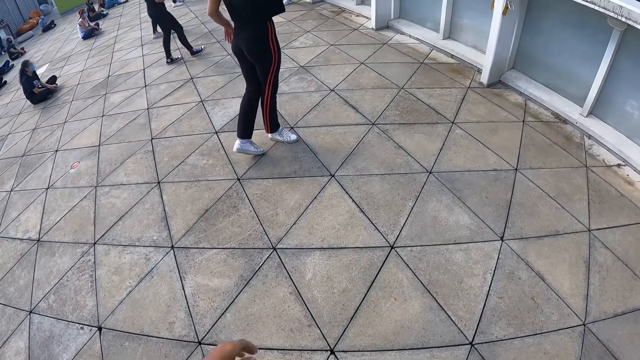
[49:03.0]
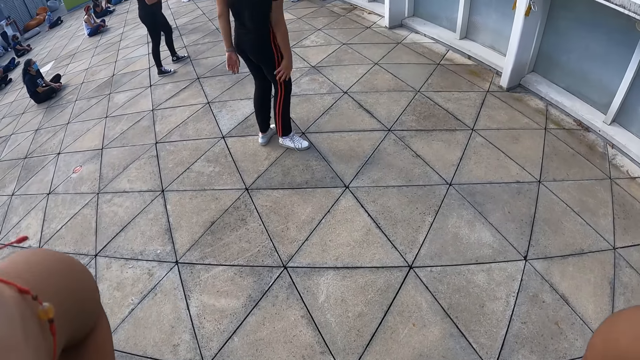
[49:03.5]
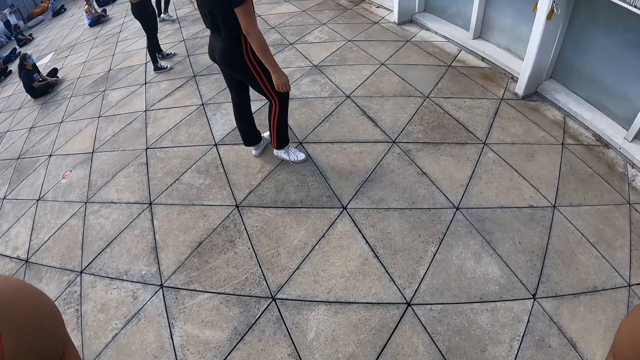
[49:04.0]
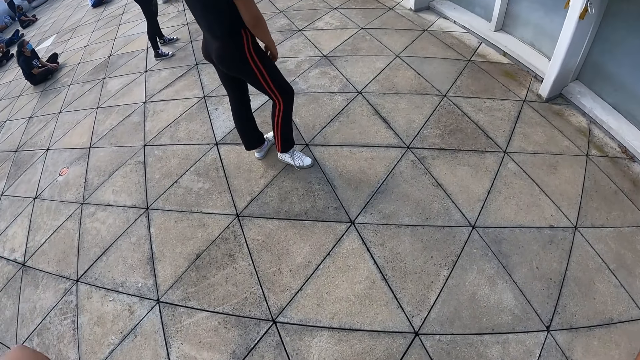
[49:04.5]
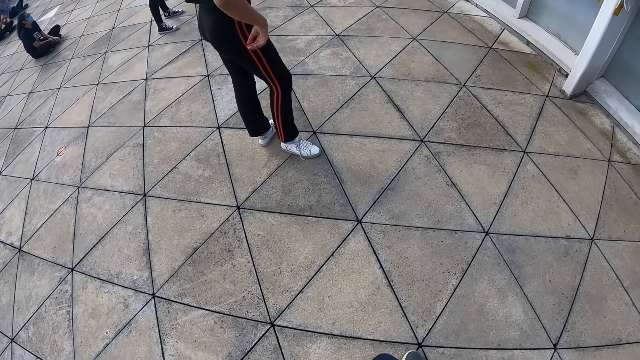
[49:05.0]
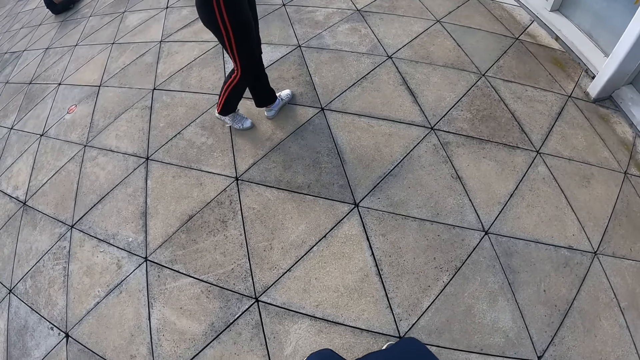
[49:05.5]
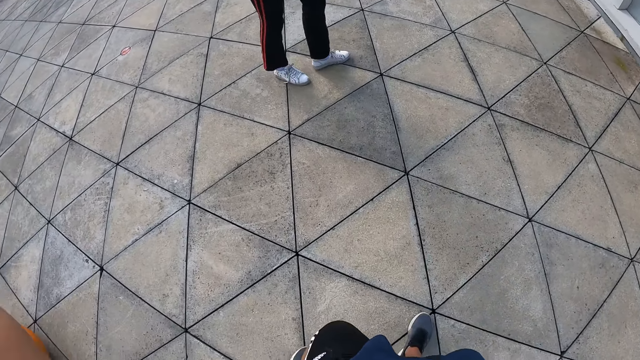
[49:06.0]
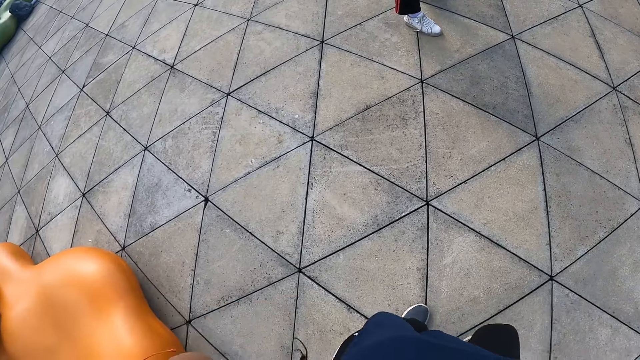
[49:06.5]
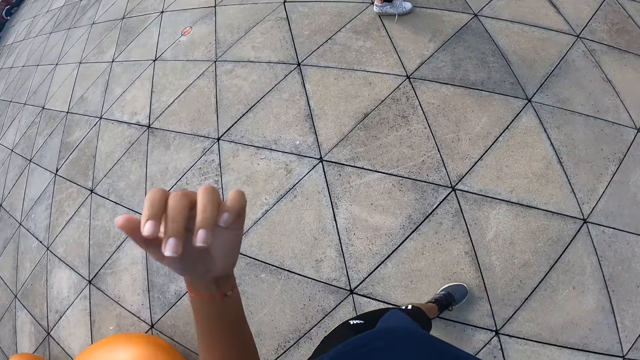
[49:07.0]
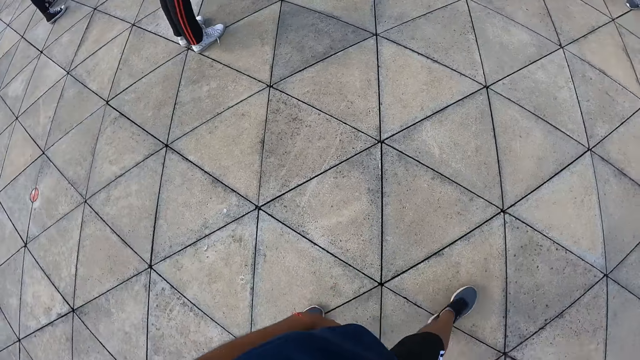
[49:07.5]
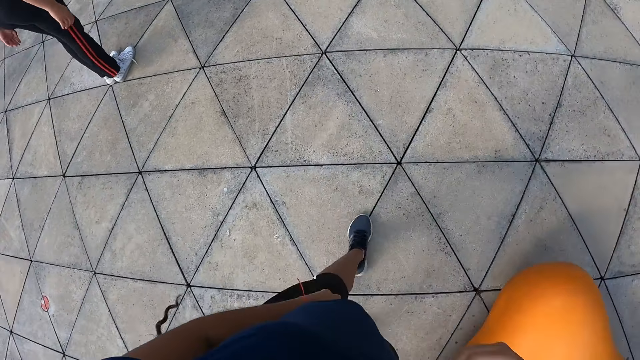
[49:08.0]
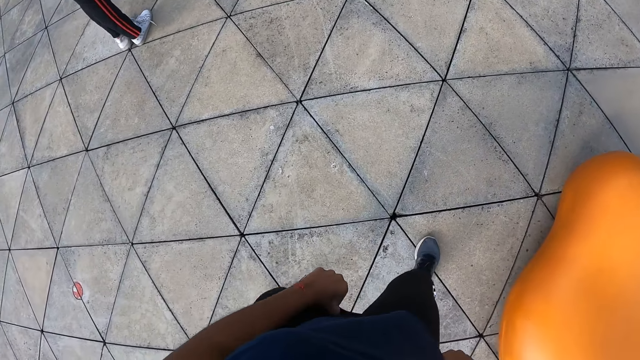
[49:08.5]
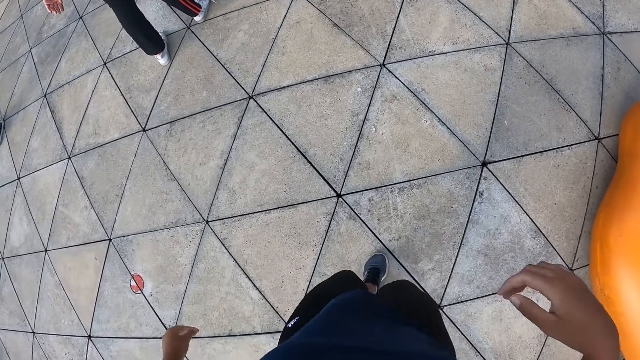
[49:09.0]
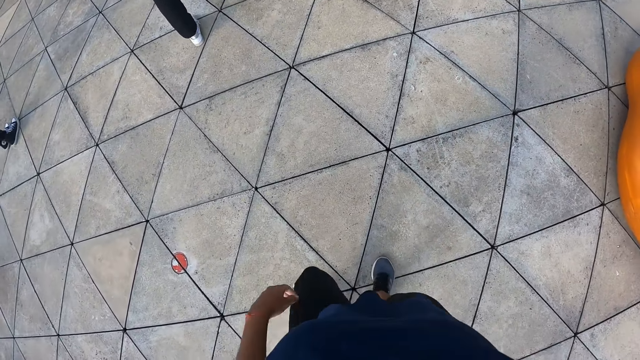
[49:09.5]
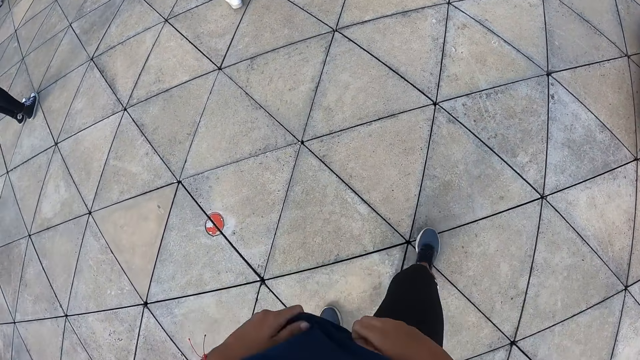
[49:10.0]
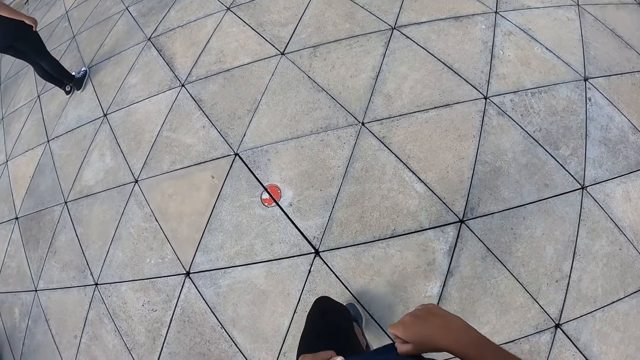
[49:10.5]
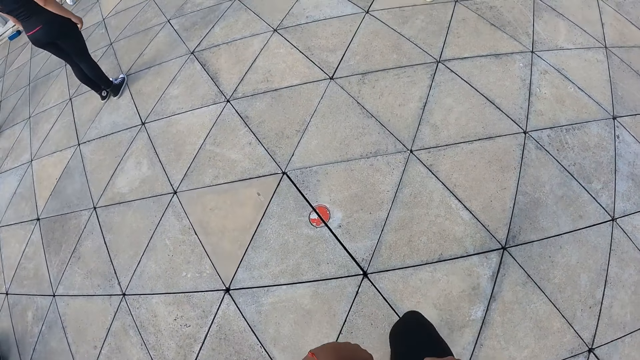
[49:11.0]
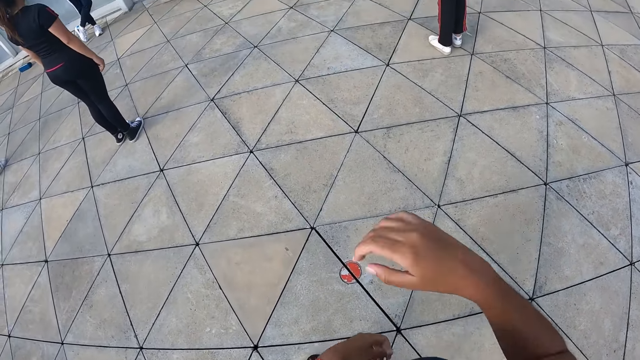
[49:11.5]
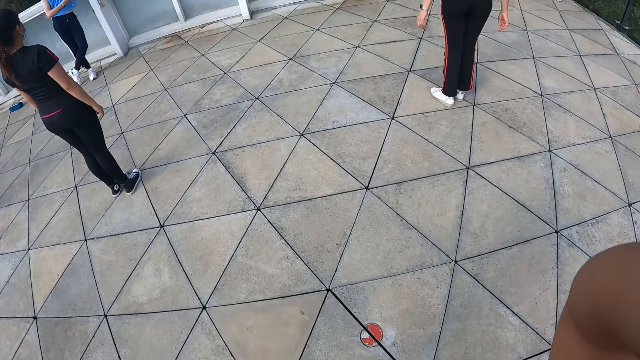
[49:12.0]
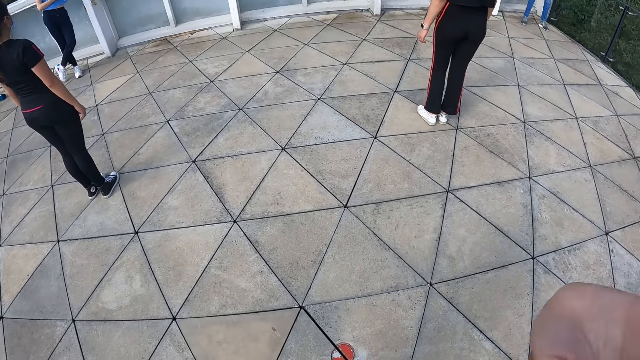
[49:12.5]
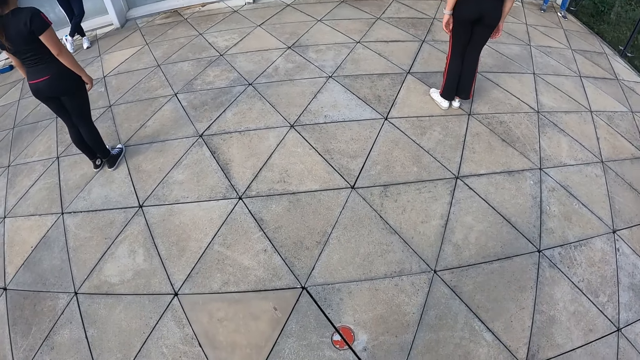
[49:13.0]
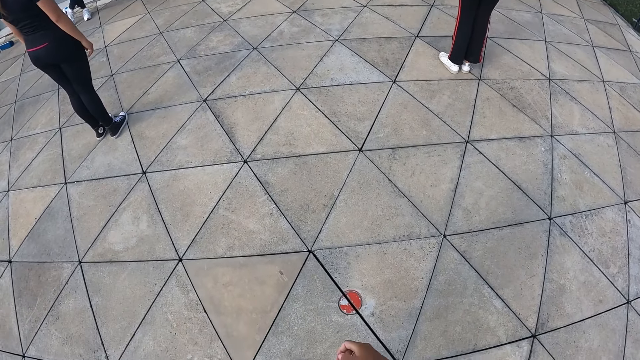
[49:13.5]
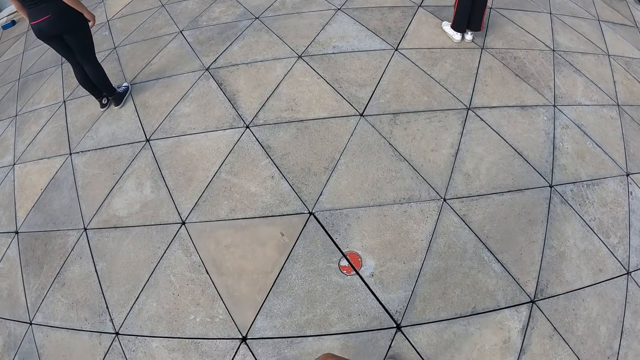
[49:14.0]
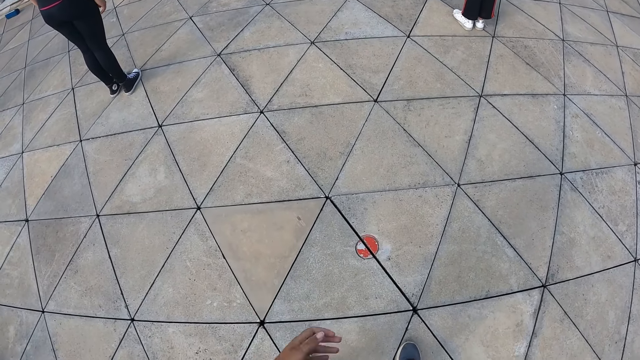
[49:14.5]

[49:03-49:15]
The camera wearer adjusts the camera on the head. She moves around on the floor. She adjusts the camera on her head with her right hand.

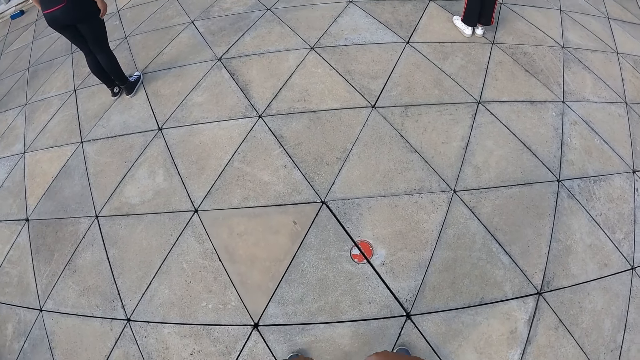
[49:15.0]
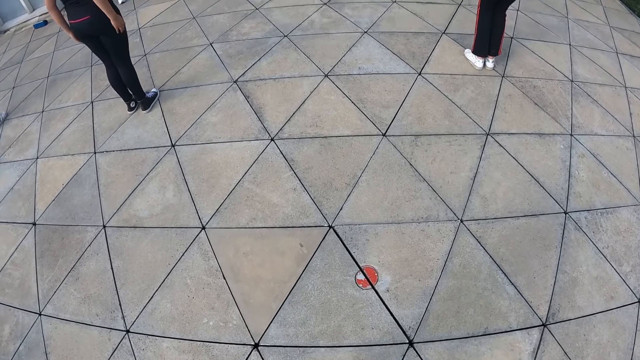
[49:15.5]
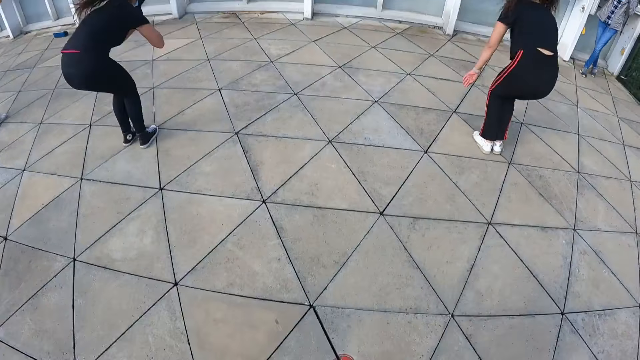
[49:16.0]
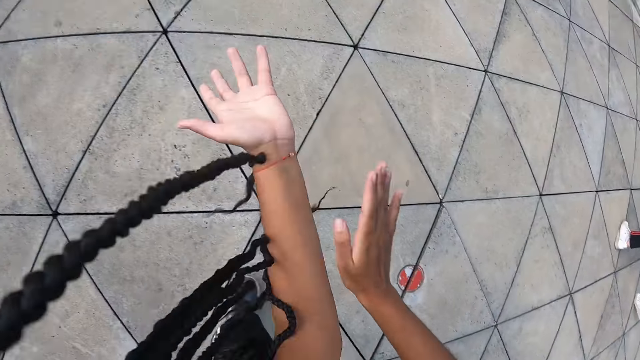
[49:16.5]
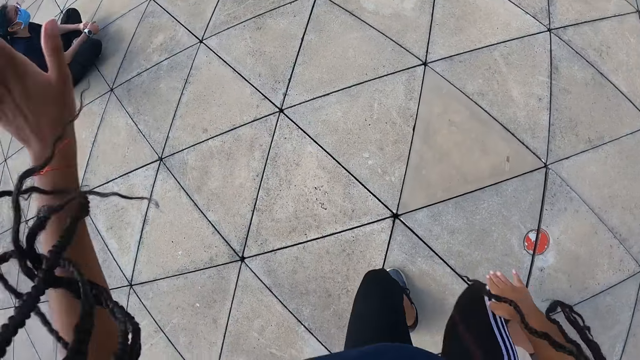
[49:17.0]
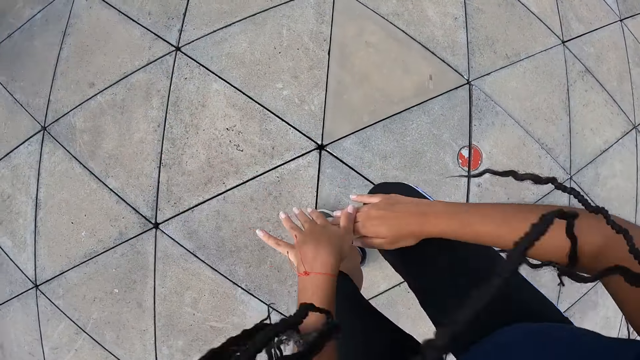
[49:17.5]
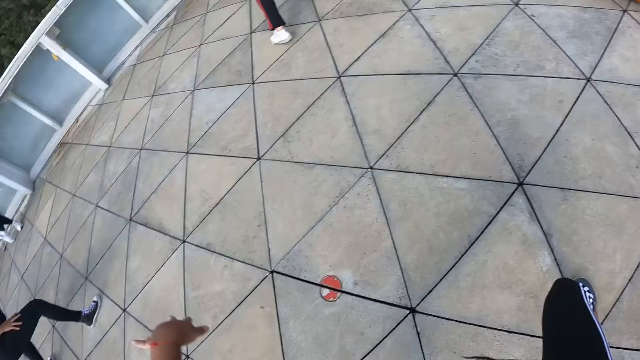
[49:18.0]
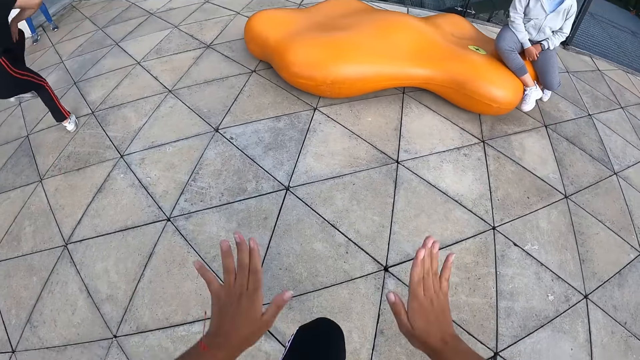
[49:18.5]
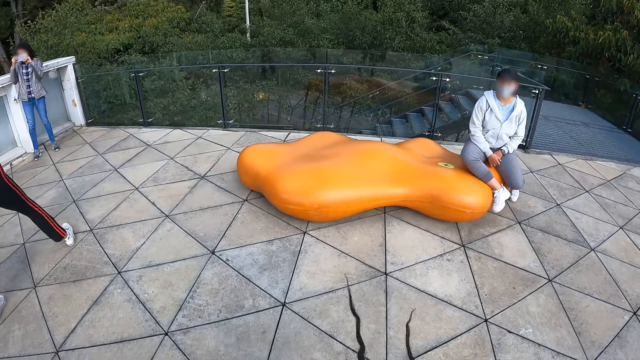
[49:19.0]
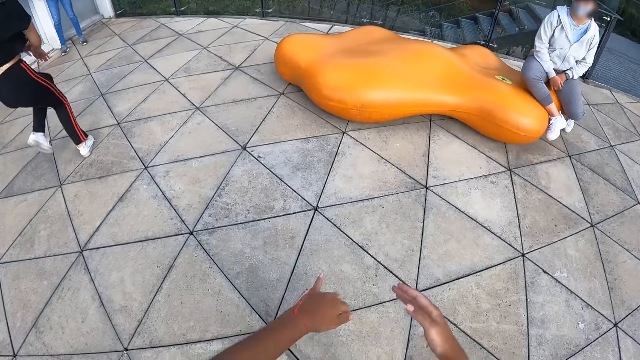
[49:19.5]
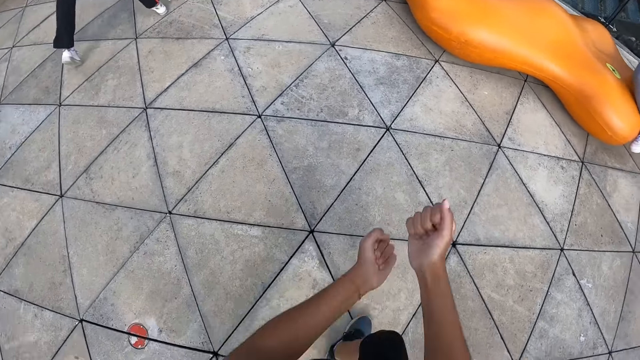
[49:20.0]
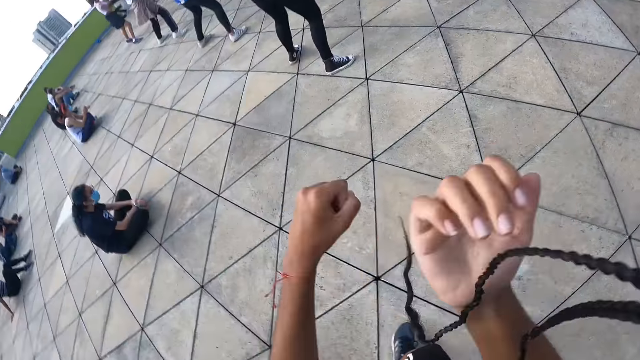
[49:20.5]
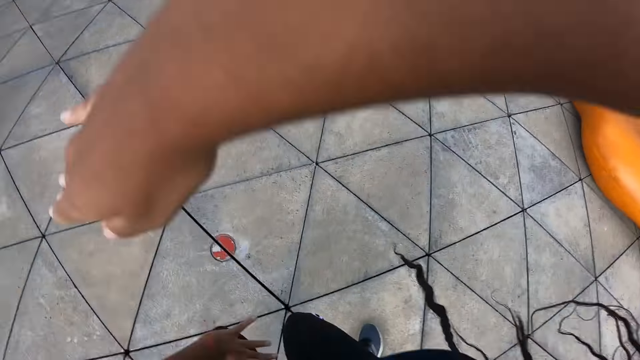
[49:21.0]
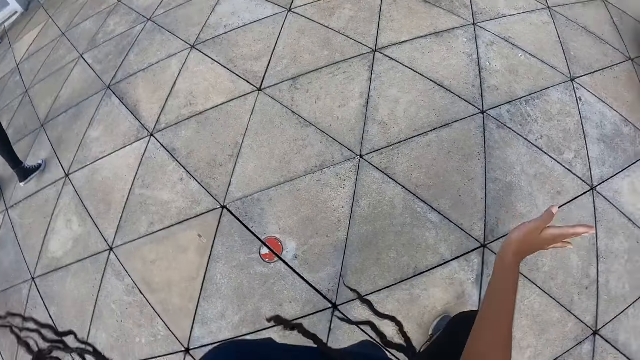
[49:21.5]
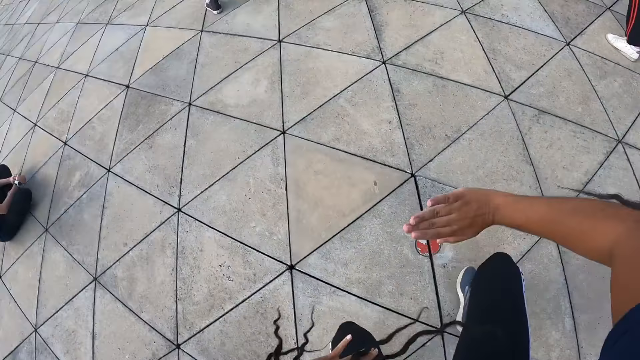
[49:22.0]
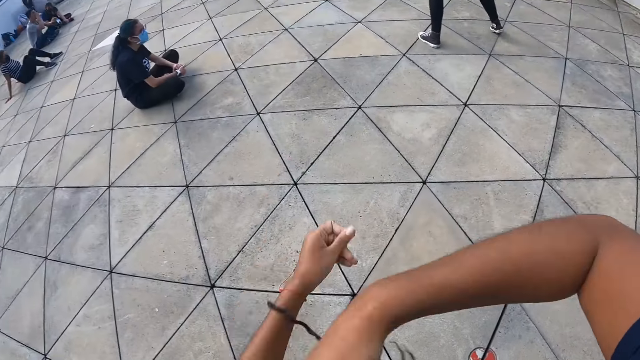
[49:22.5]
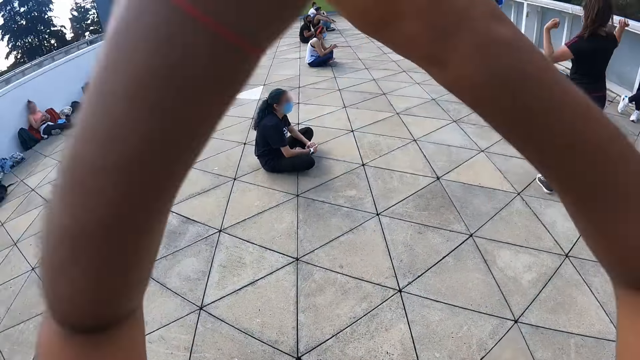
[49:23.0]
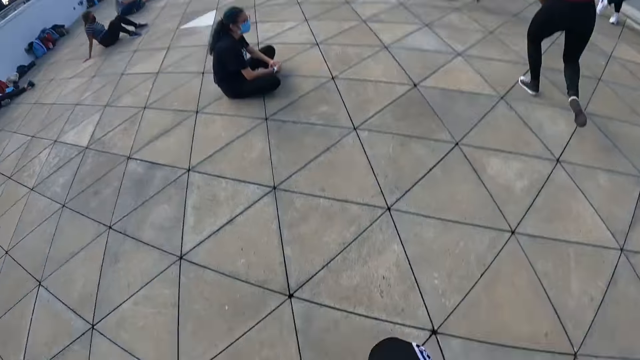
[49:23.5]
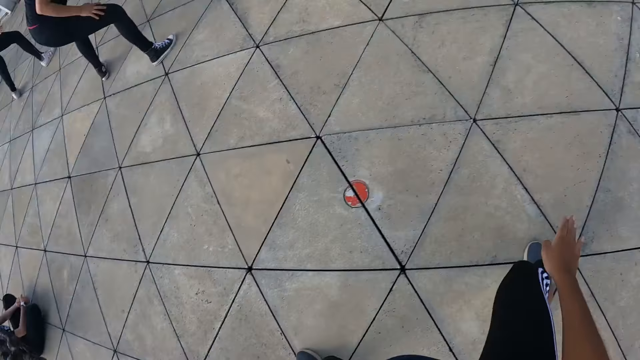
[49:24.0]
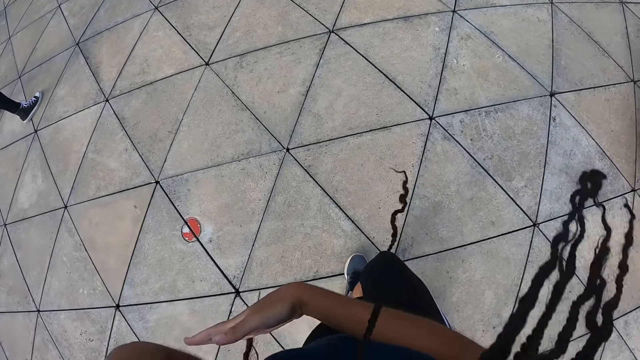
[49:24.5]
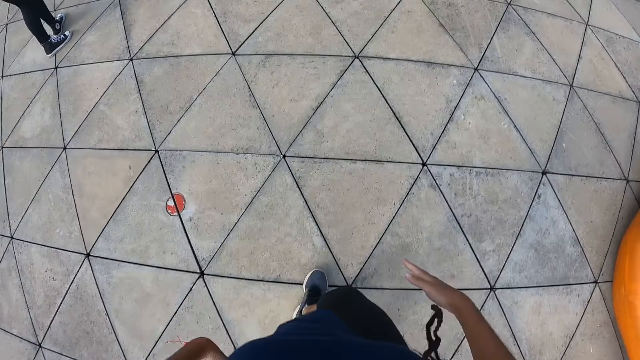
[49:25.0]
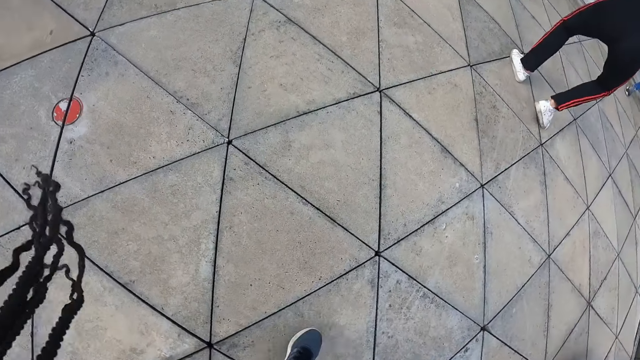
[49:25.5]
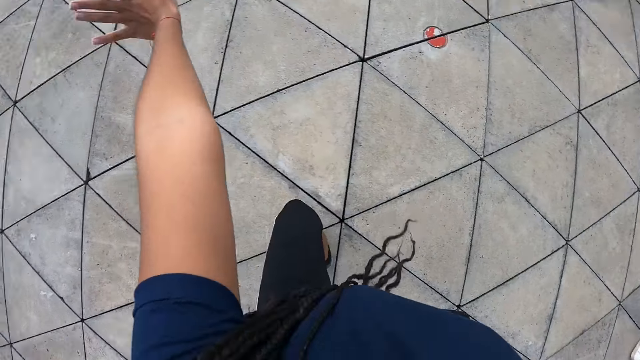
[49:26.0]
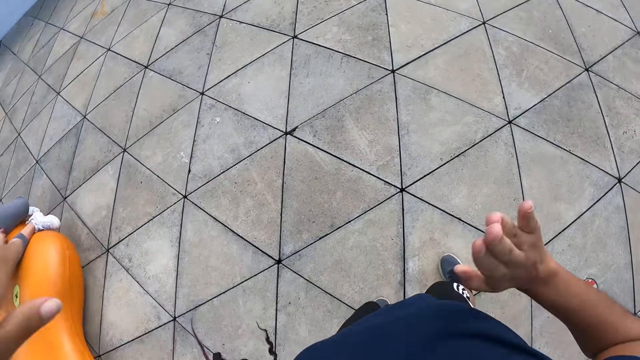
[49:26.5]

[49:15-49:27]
The camera wearer dances outdoors on the floor with the group of people.
